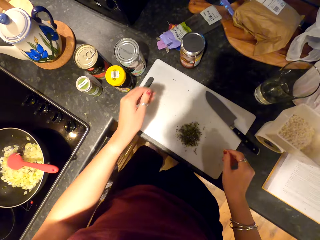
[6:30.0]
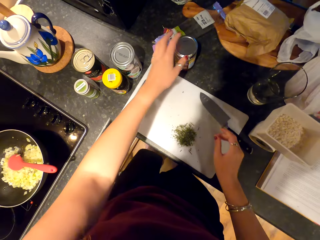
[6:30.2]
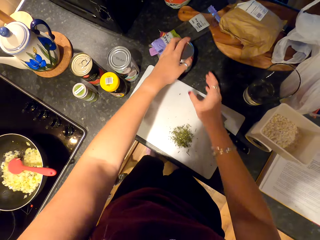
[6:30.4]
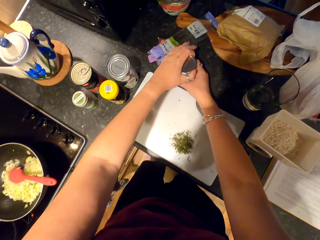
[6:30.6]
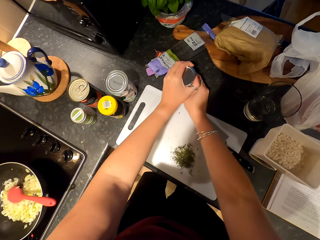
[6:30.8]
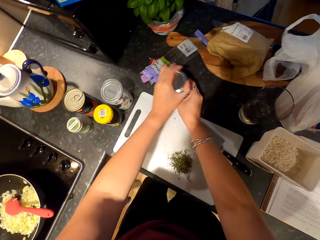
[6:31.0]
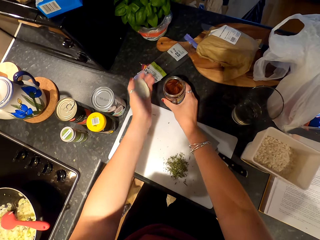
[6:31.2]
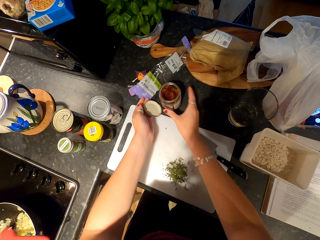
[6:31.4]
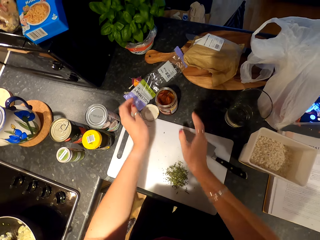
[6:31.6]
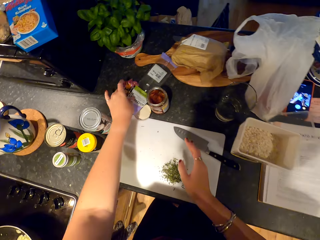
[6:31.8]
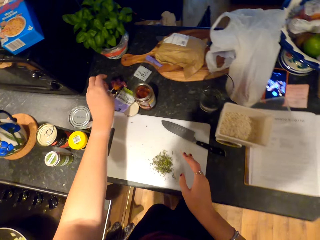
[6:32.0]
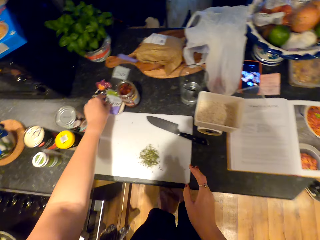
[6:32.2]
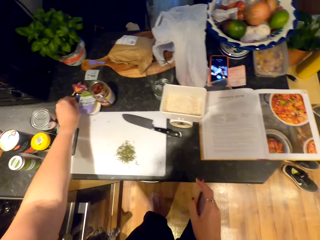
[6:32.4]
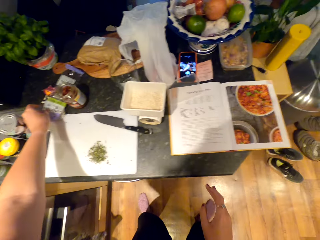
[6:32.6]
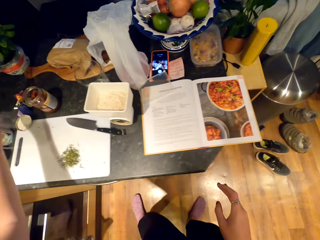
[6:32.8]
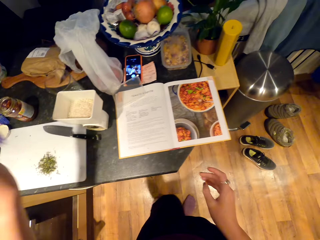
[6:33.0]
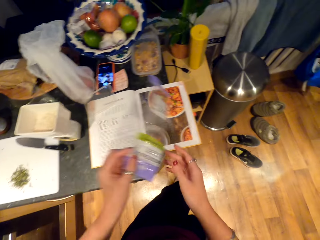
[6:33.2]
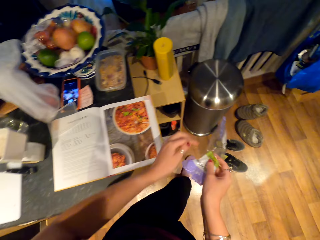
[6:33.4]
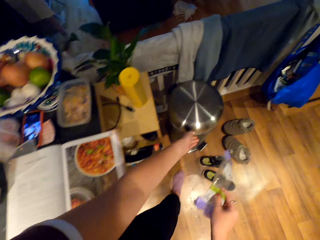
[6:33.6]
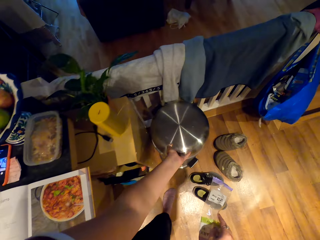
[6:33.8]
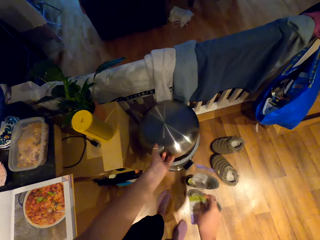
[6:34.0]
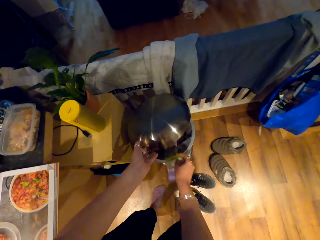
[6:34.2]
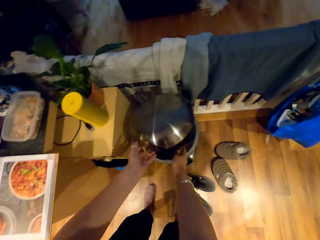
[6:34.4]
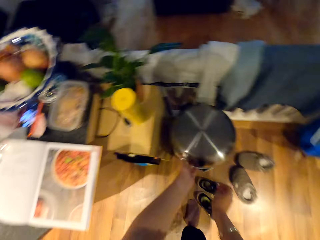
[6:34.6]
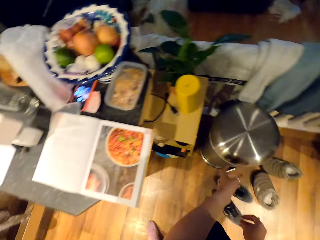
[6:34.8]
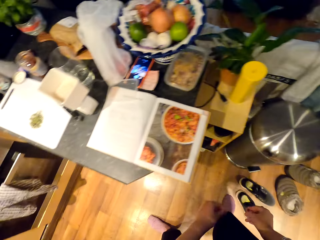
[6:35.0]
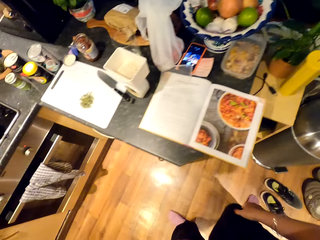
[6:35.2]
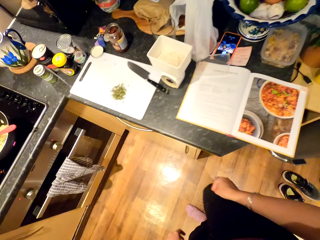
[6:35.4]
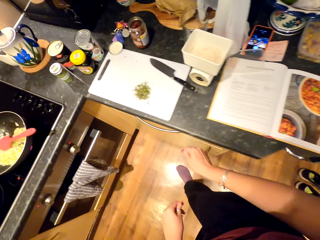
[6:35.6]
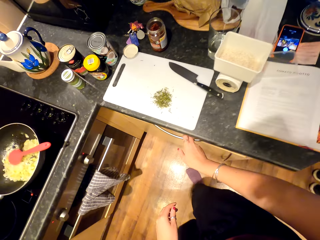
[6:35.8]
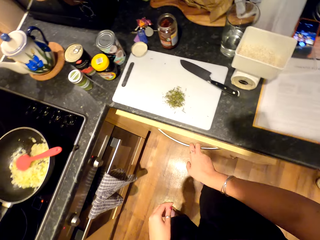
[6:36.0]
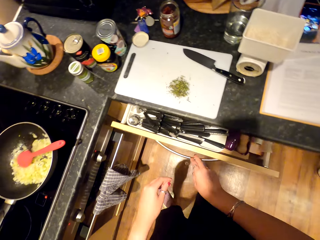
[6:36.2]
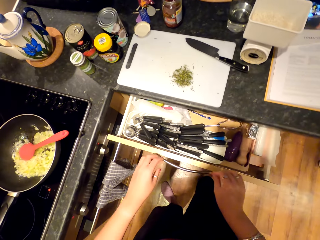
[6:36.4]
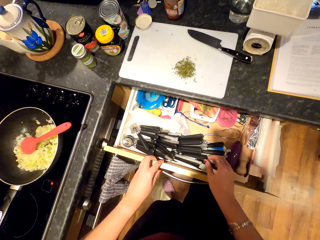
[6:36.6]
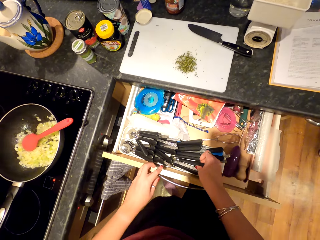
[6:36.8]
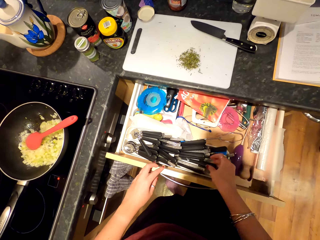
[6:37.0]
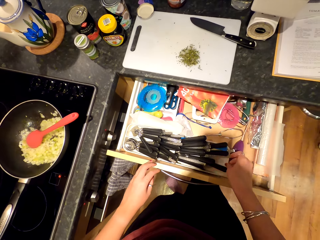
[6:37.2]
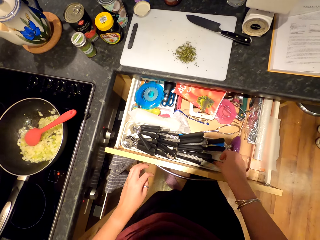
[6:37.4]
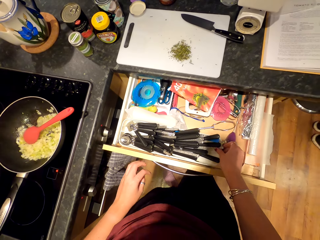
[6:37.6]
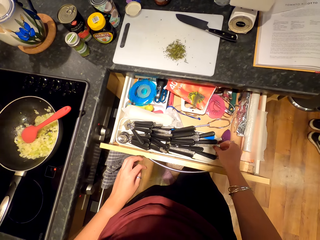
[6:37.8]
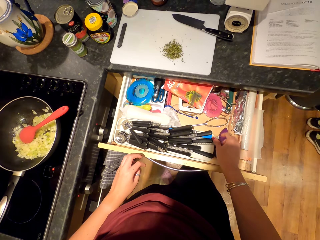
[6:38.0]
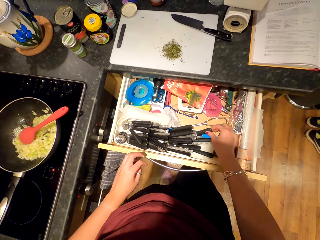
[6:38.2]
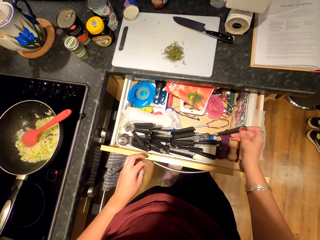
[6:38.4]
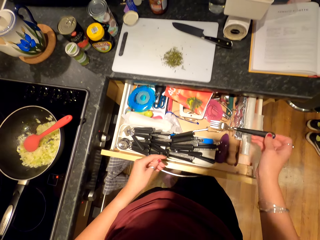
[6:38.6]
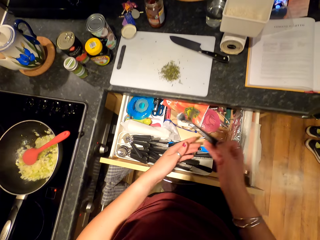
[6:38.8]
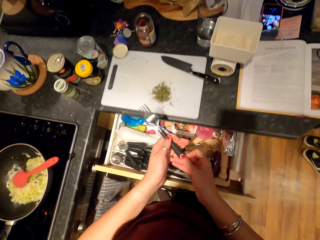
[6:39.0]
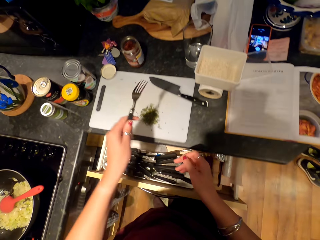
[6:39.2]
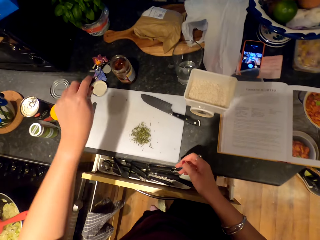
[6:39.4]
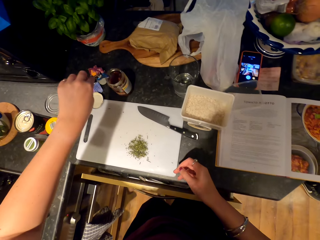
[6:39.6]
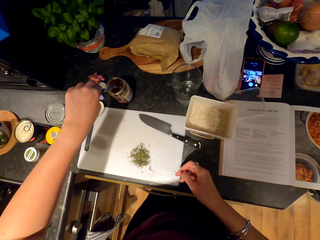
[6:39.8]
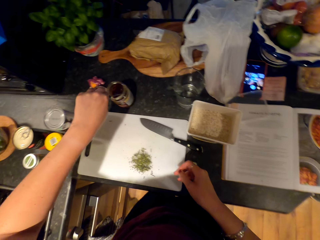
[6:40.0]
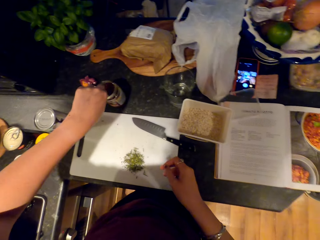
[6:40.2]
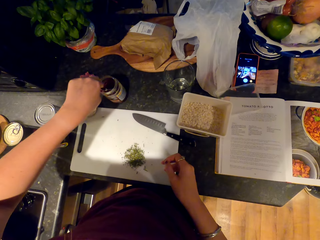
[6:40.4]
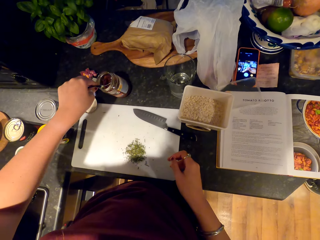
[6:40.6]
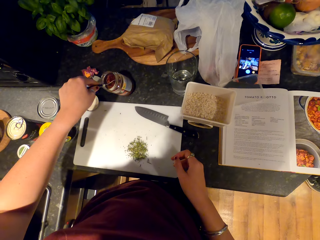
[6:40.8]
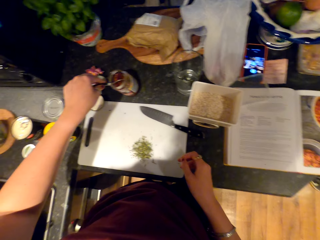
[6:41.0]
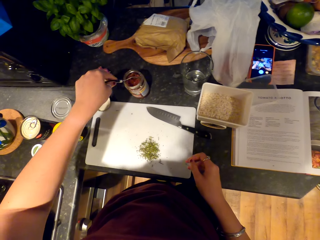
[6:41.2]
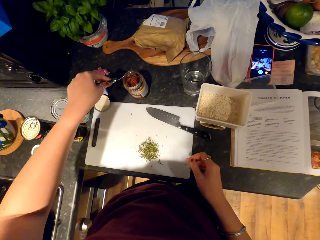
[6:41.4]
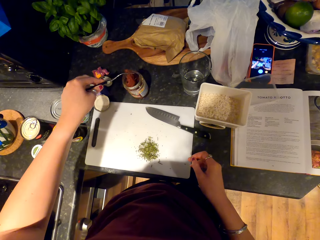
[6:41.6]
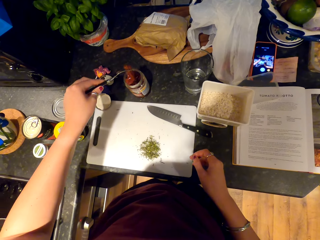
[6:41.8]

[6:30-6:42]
The camera wearer opens the tin. They pick up a paper. They throw the paper in the bin. They move towards the bin. They open the bin. They close the lid. They move forward. They open the cupboard. They open up a drawer. They take the fork and mix something in the tin.

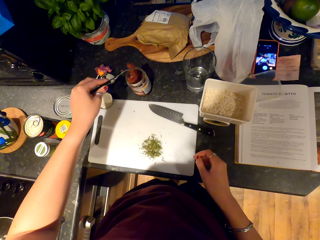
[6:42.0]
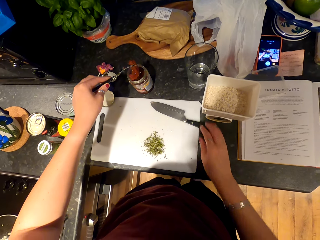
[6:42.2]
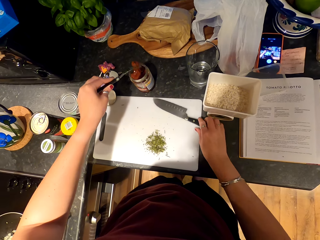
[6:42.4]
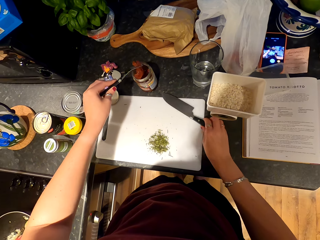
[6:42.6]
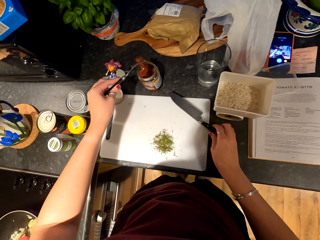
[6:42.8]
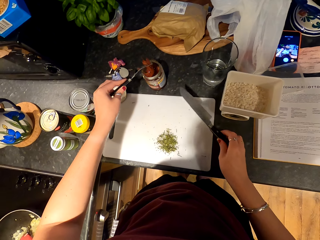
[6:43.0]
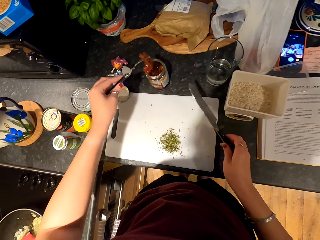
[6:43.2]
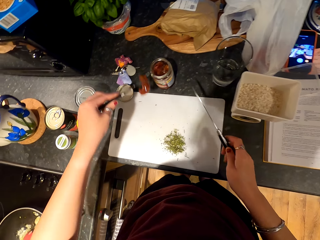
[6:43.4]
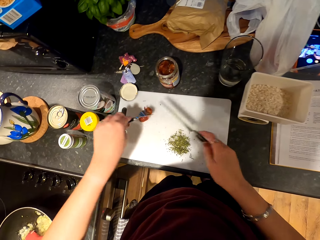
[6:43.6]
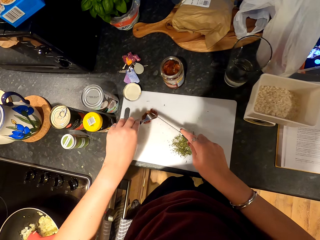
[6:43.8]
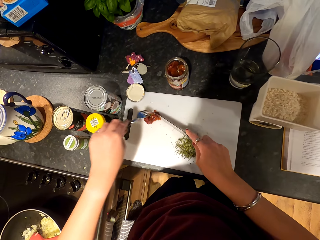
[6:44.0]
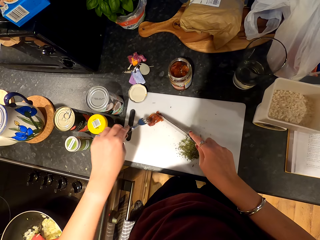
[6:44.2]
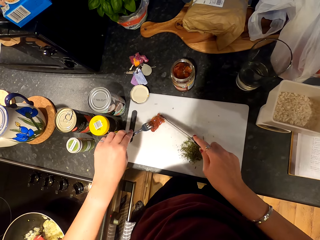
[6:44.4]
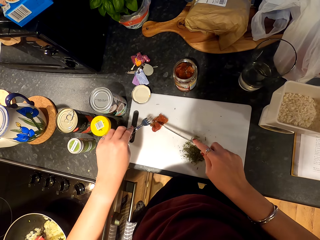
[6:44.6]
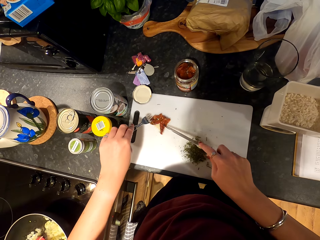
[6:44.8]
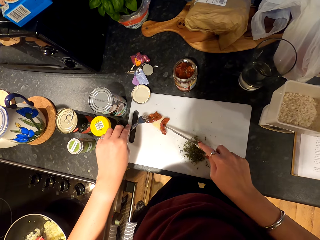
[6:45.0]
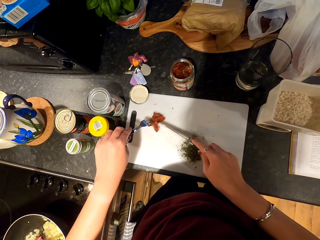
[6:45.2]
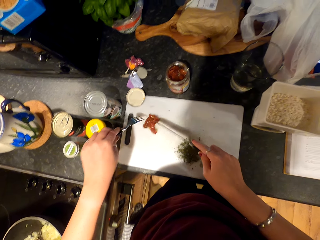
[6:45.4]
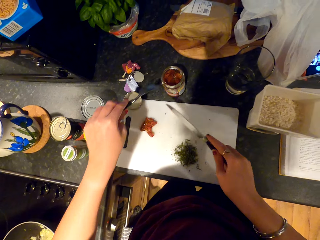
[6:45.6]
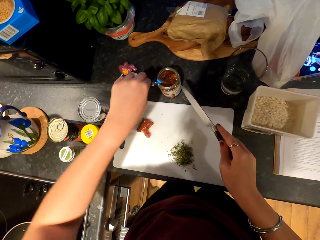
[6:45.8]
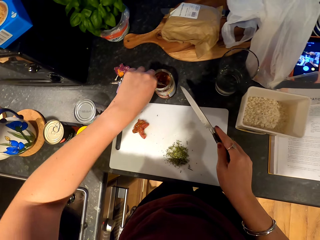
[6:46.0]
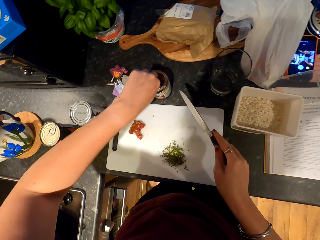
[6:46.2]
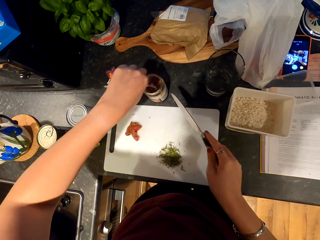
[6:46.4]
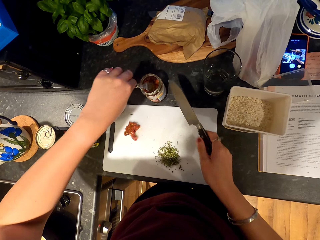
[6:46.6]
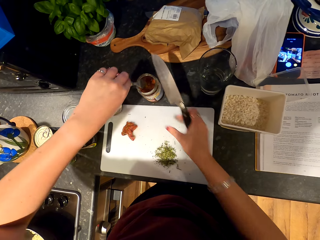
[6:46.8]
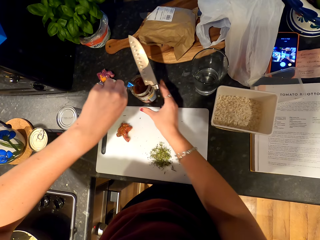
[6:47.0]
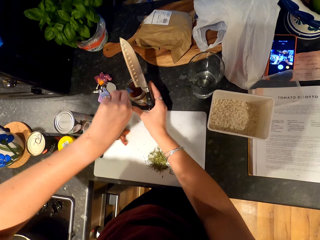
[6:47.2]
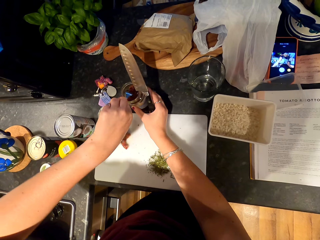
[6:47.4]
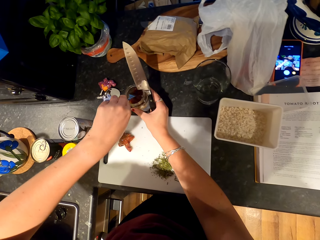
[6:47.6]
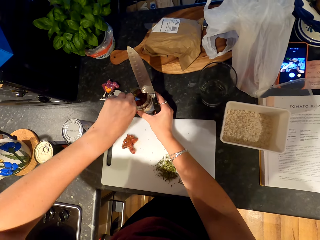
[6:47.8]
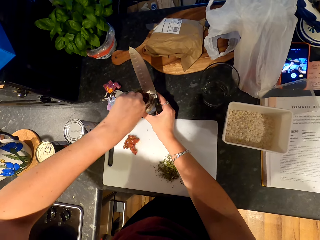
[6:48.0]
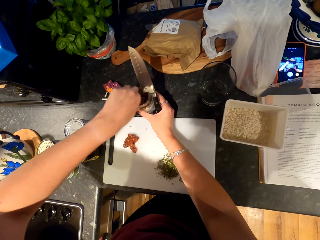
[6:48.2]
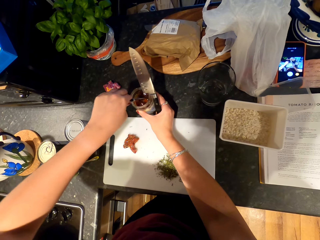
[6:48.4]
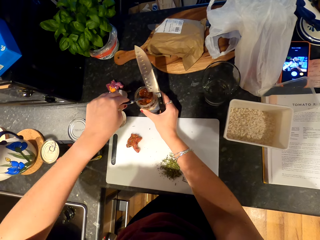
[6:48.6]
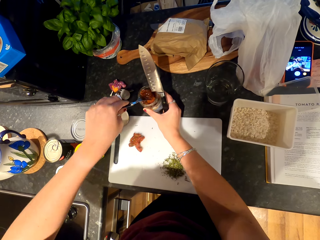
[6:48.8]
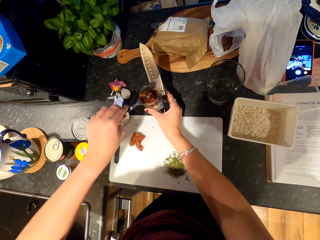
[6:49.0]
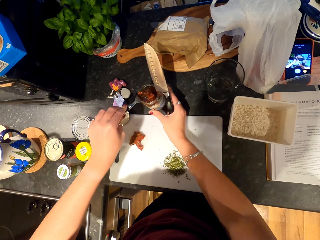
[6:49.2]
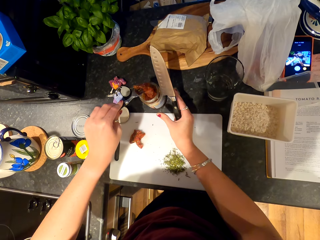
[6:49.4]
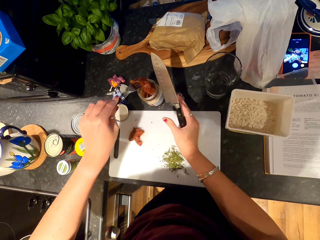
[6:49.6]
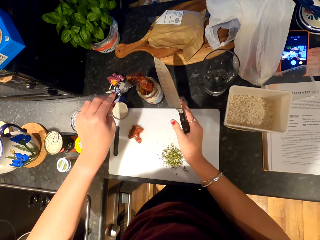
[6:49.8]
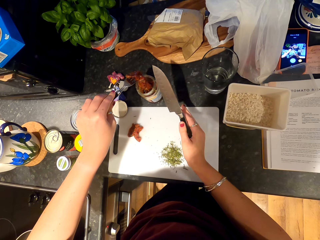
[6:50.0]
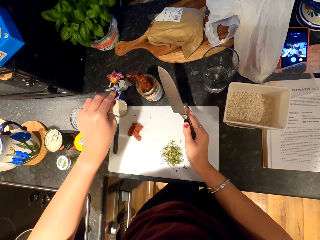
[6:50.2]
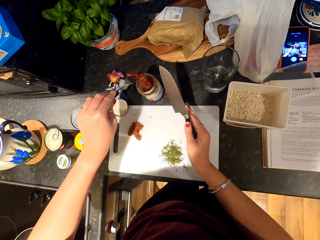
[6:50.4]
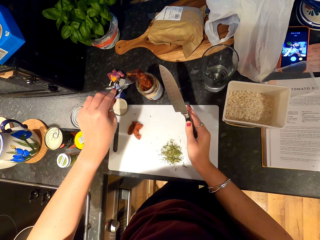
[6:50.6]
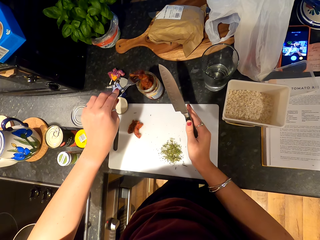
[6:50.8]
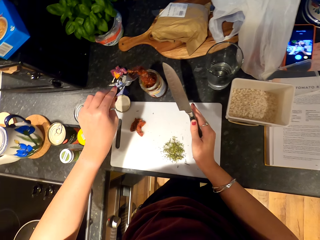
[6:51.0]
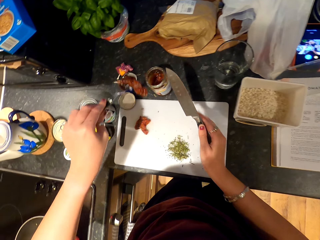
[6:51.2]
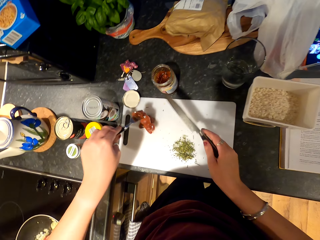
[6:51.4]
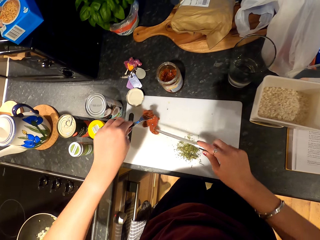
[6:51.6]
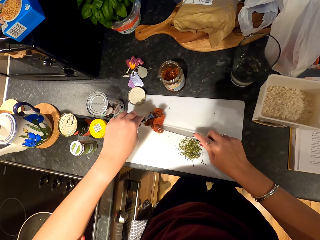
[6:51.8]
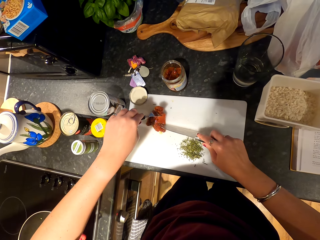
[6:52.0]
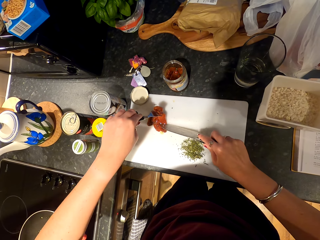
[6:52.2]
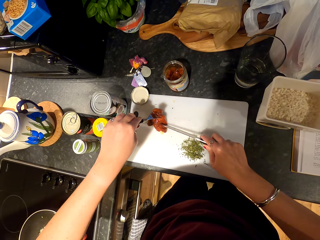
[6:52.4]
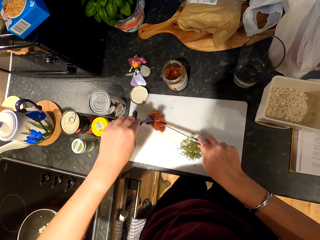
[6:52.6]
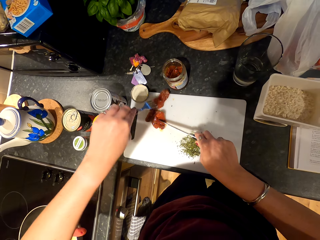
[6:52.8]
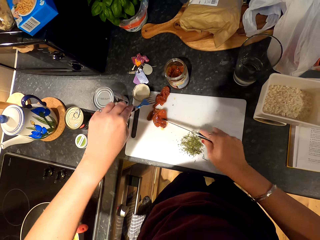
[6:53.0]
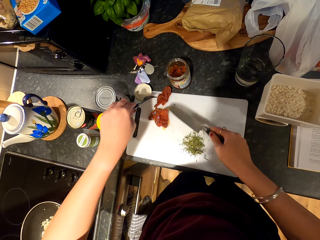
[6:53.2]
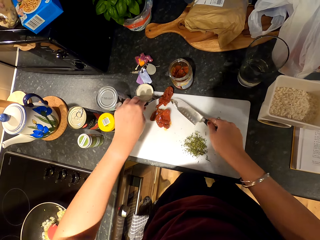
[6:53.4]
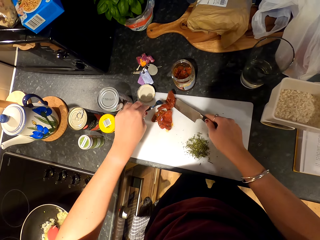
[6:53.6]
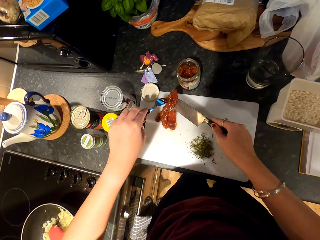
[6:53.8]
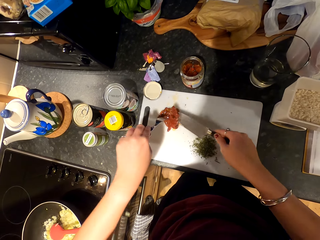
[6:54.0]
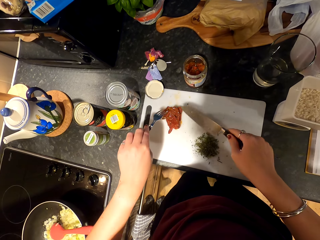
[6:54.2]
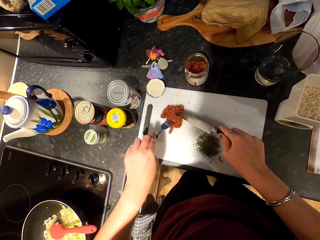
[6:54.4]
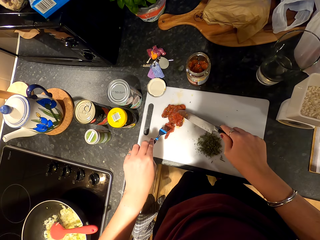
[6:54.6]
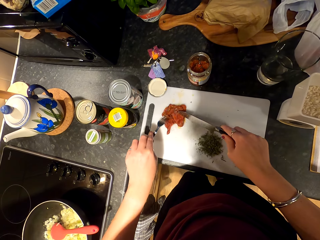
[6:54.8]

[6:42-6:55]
The camera wearer picks up an ingredient. They place the ingredient on the chopping board. They pick out the ingredient from the tin. They place the ingredient on the chopping board.
